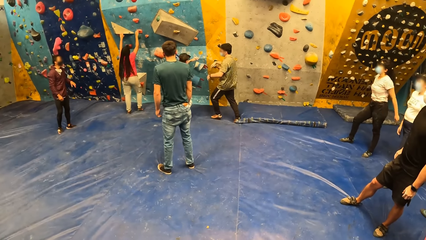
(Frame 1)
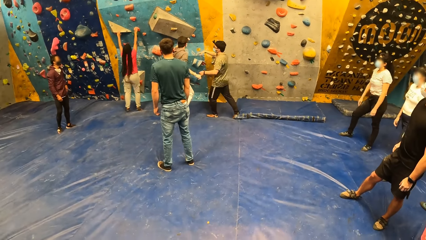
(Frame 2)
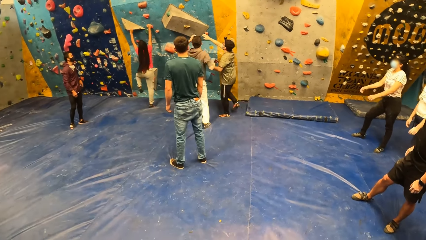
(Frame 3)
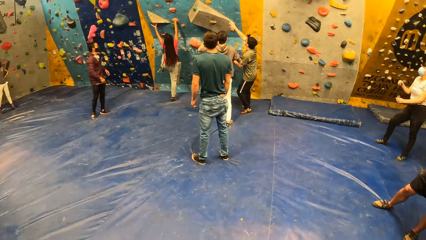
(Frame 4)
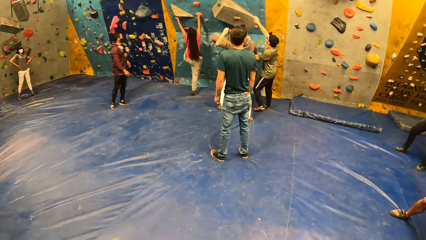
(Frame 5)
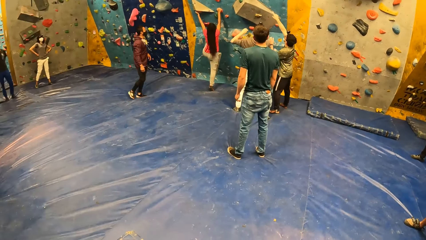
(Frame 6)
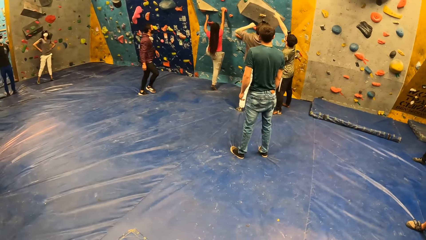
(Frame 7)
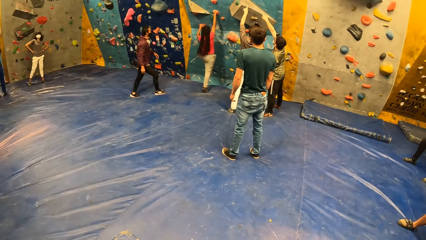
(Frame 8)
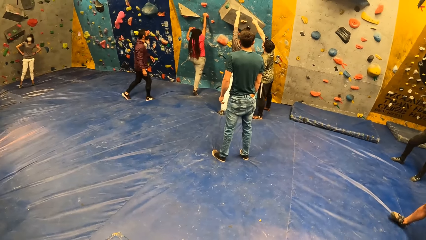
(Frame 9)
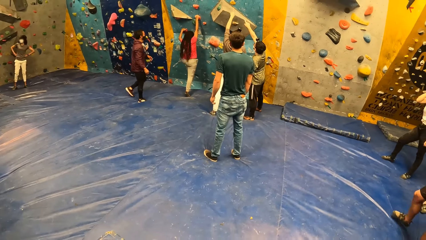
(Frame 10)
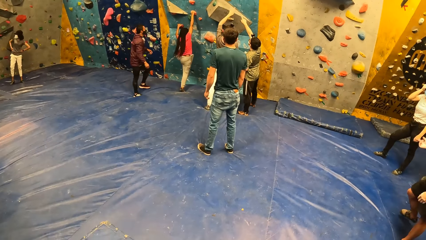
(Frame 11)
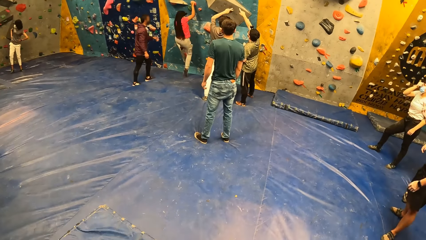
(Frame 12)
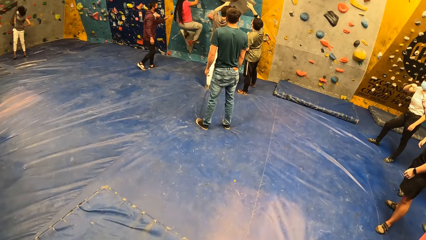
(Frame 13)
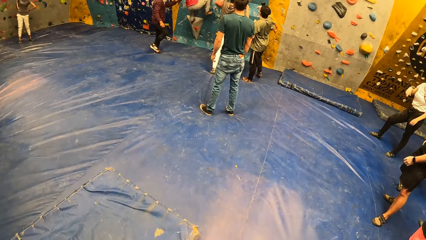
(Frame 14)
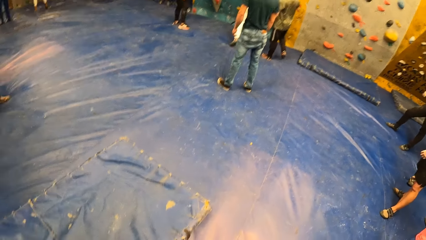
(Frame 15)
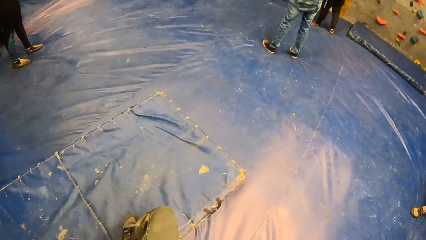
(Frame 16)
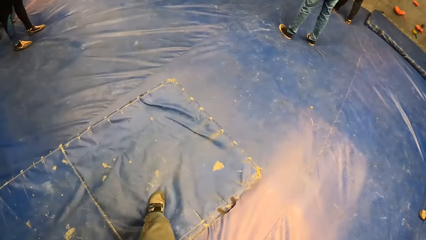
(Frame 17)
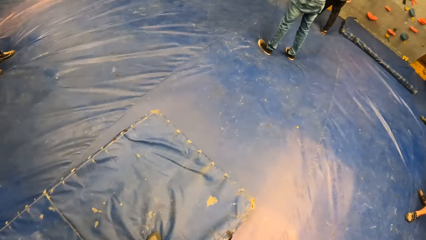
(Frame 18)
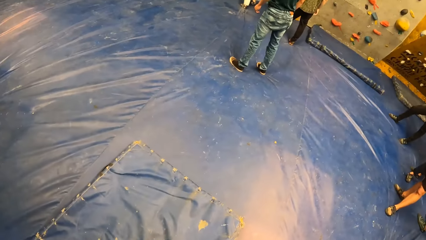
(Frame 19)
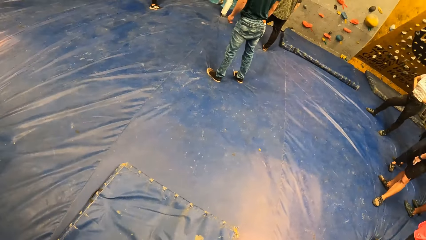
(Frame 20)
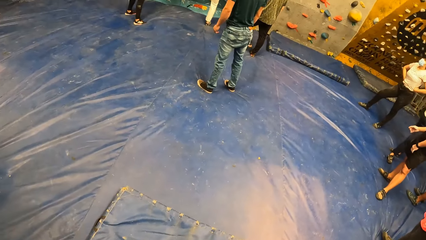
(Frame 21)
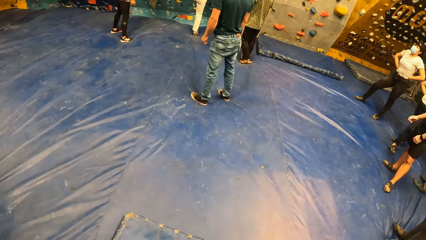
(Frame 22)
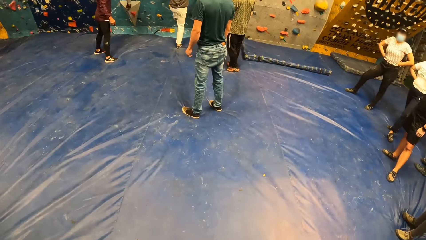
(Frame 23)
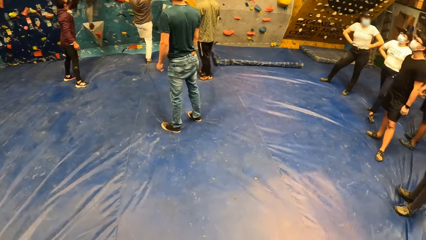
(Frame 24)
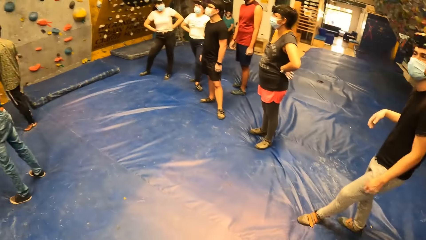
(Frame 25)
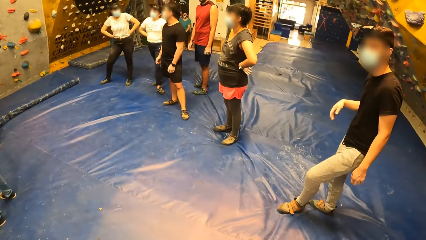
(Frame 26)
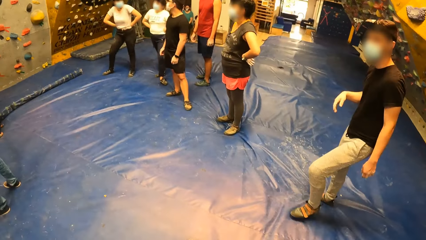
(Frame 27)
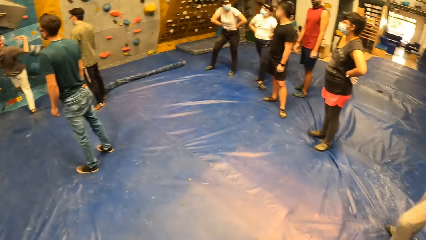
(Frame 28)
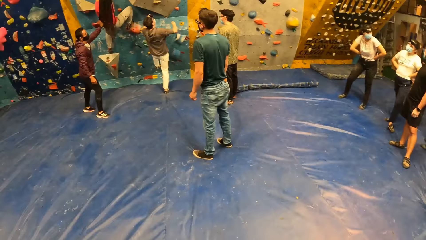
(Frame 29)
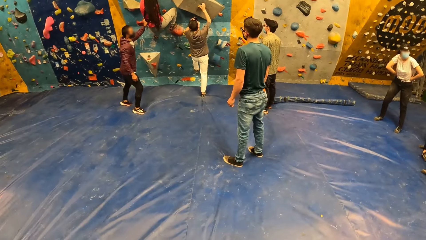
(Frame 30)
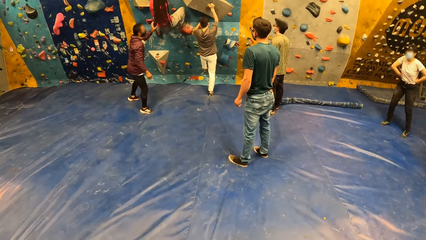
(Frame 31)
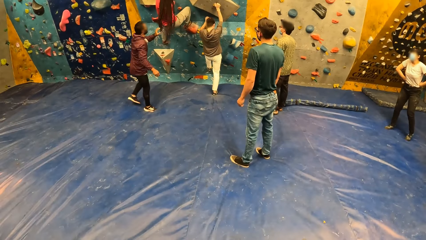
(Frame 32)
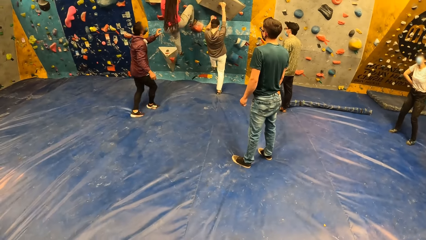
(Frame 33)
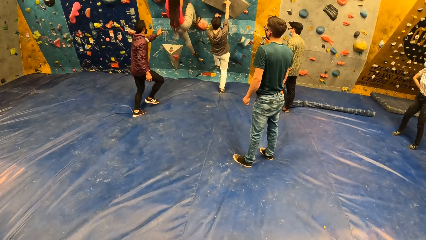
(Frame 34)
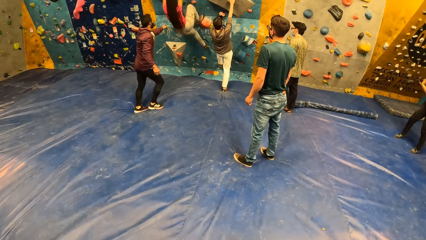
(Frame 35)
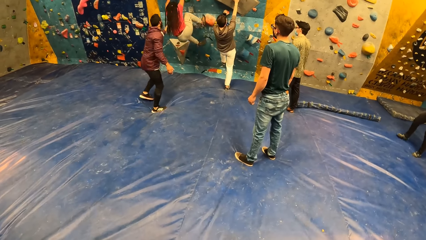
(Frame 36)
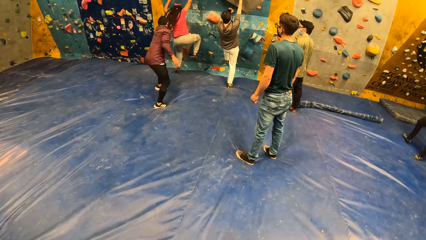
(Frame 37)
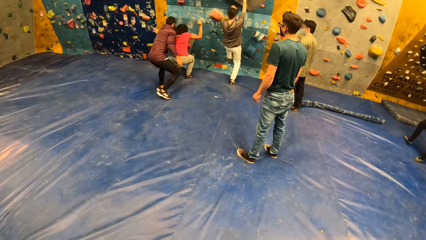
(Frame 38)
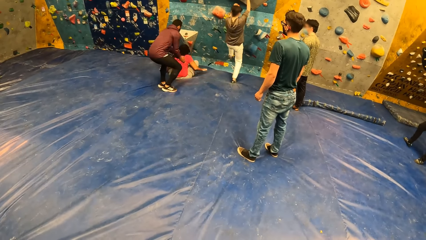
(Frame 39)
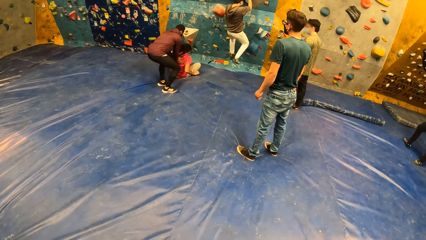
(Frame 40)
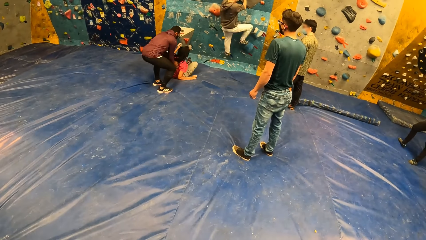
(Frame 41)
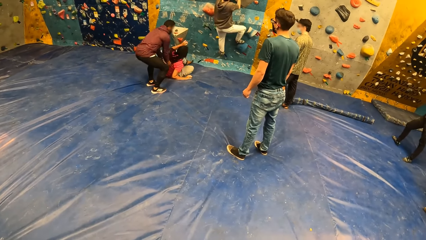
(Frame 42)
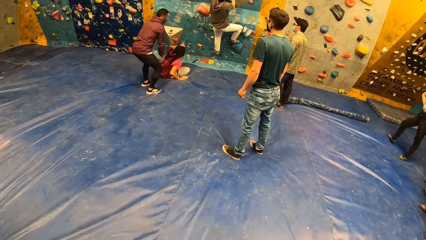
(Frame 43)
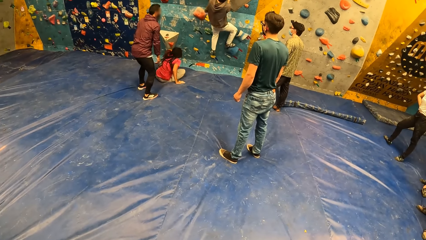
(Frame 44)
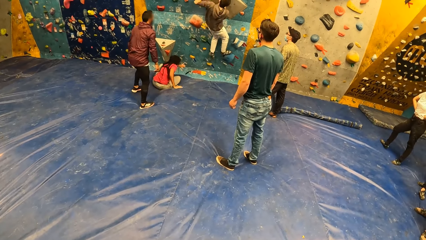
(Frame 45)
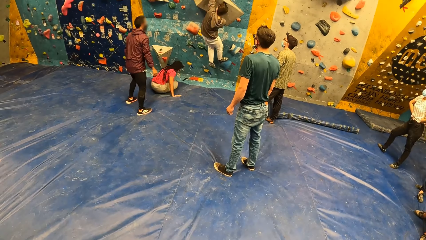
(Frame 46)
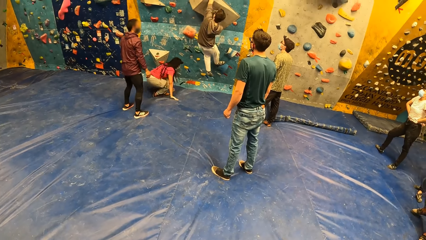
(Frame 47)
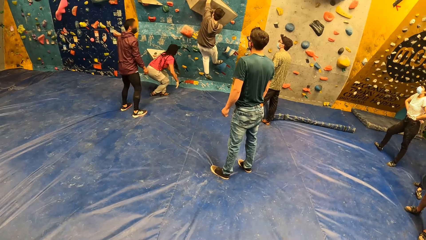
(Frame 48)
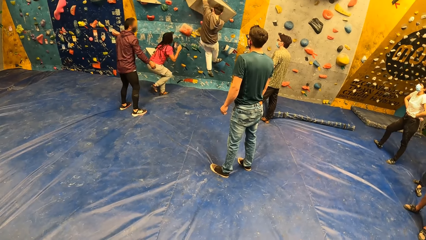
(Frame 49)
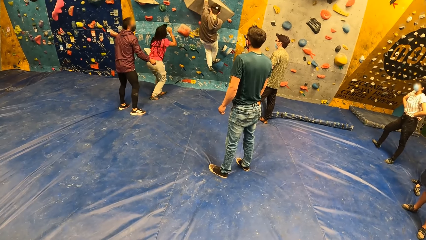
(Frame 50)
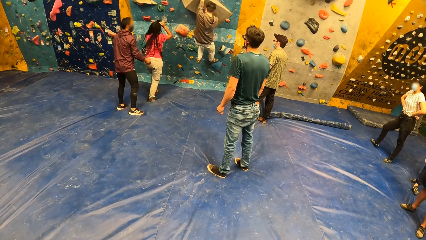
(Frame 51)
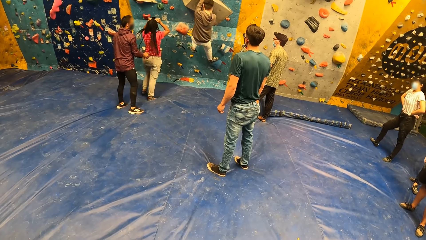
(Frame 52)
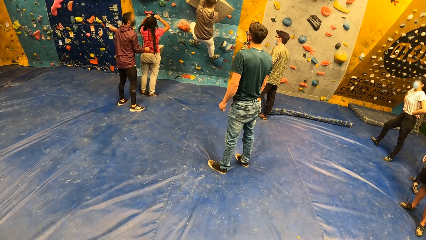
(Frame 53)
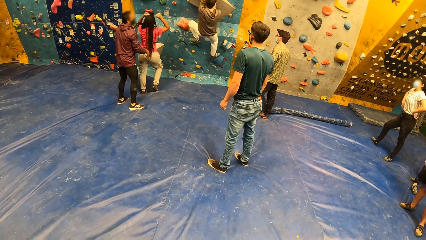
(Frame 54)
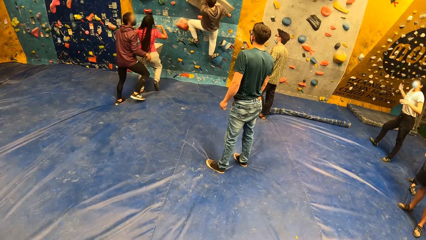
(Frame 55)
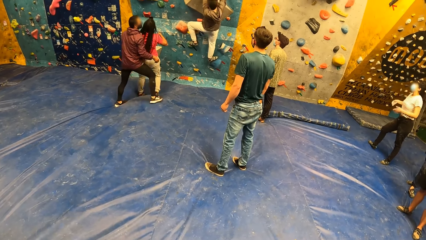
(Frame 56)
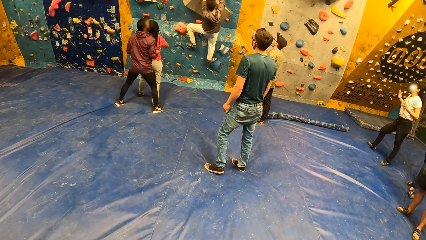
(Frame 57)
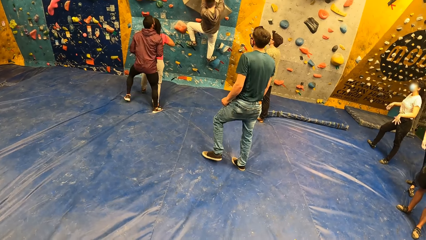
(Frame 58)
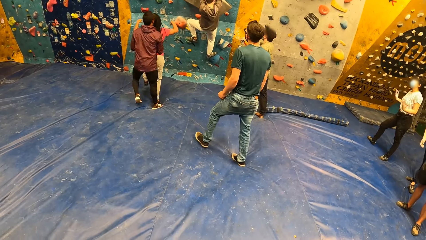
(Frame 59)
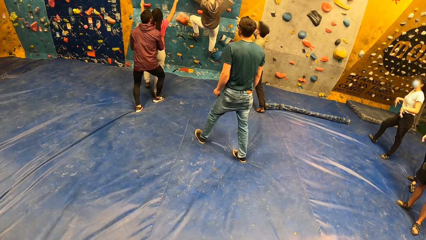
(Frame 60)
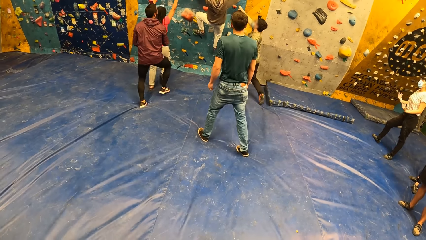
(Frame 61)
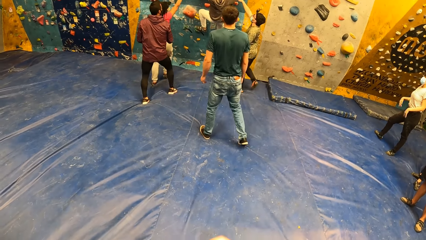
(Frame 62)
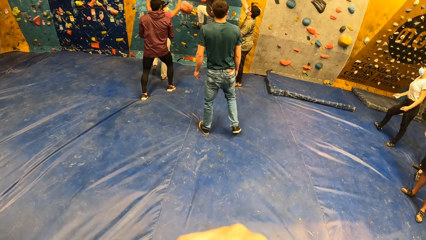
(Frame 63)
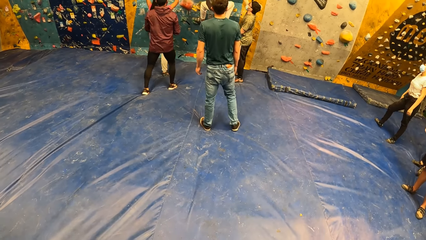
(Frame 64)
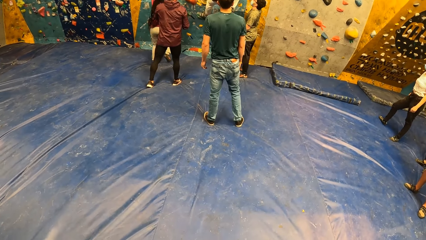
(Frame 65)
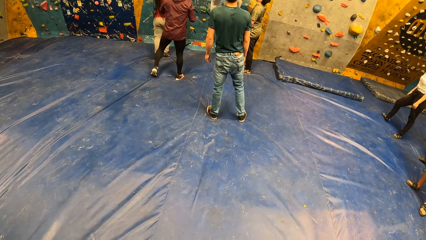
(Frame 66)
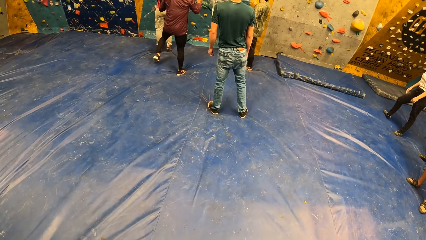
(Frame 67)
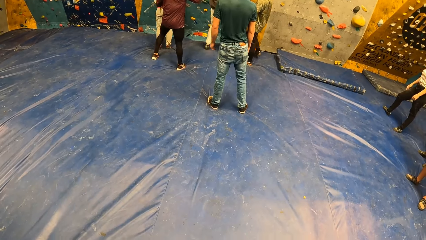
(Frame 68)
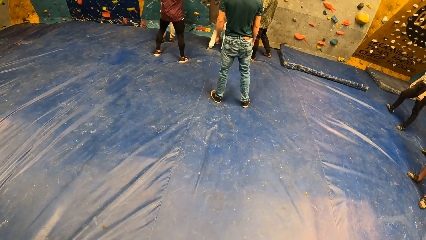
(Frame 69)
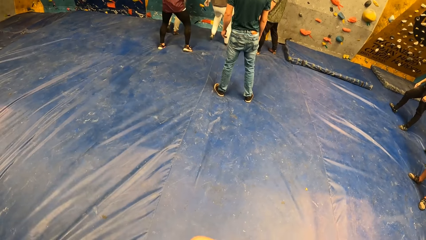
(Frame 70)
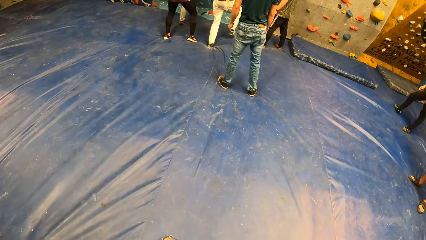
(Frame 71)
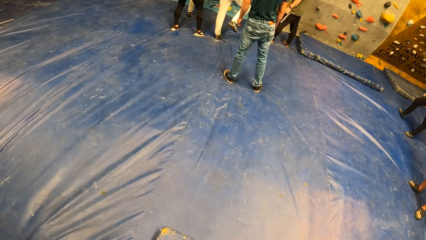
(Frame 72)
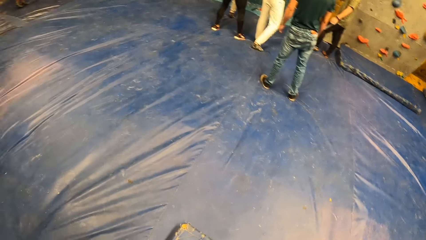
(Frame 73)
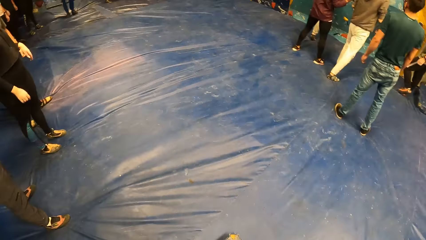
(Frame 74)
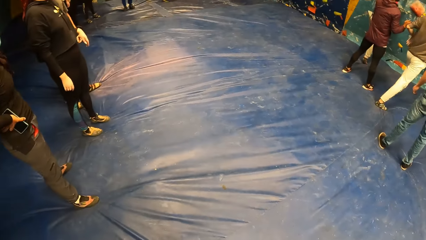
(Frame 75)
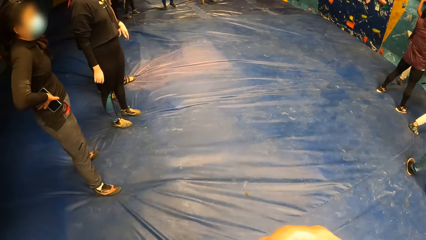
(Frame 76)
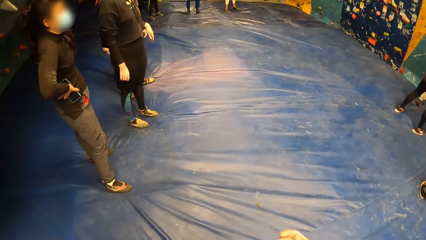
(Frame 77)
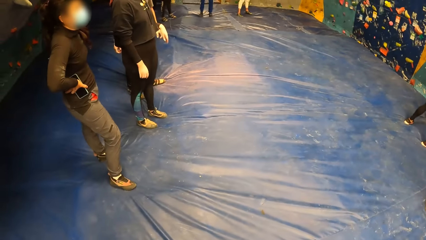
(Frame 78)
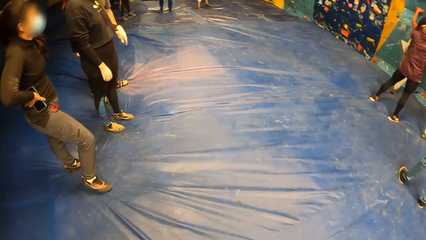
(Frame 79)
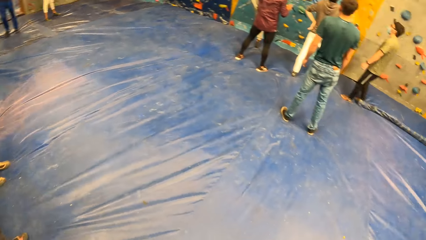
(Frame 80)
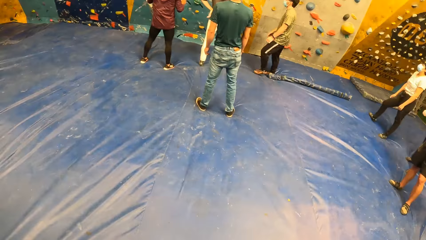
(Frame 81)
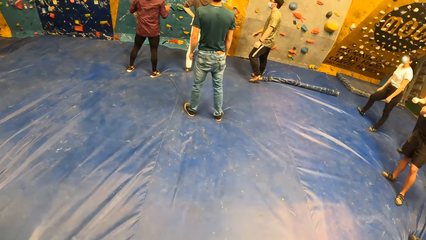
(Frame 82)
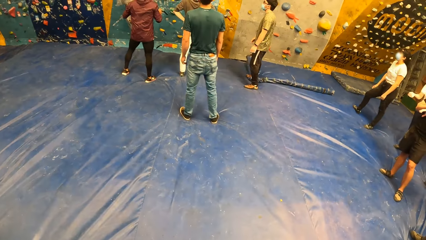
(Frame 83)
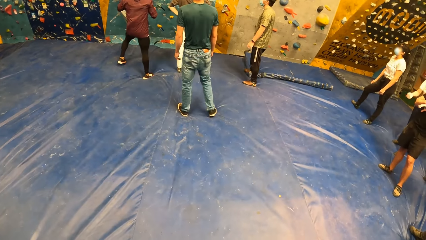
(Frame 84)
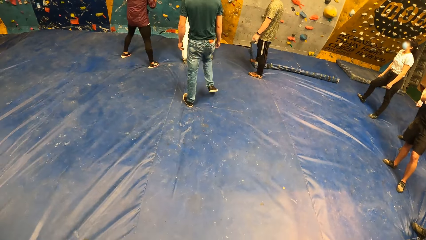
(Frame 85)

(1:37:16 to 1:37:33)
The camera wearer looks down. They look around. A woman jumps down. A man holds the woman. The camera wearer looks down. They look around.
